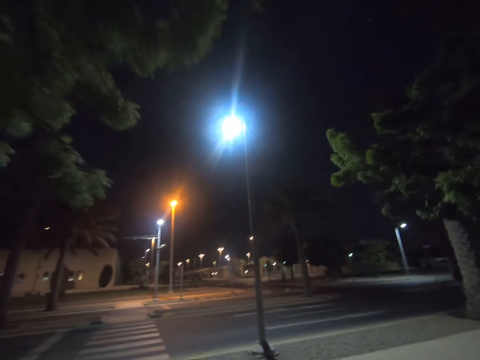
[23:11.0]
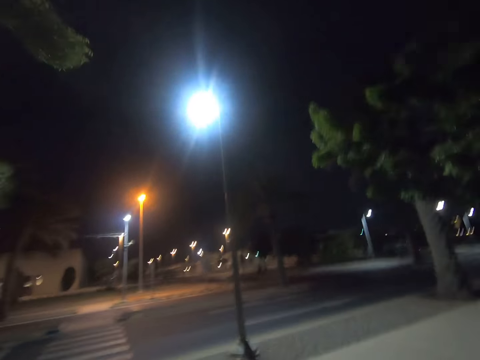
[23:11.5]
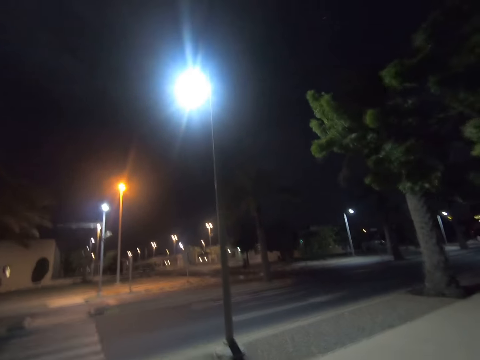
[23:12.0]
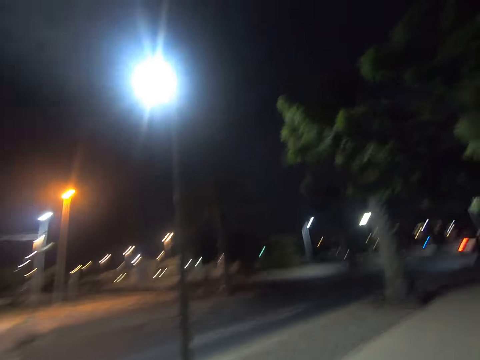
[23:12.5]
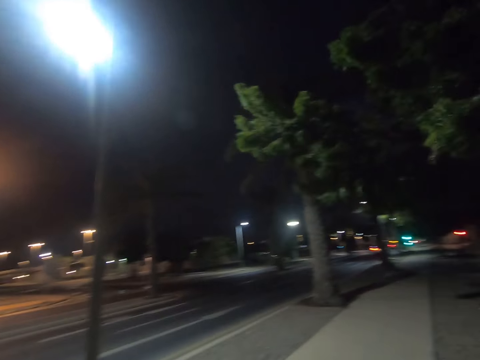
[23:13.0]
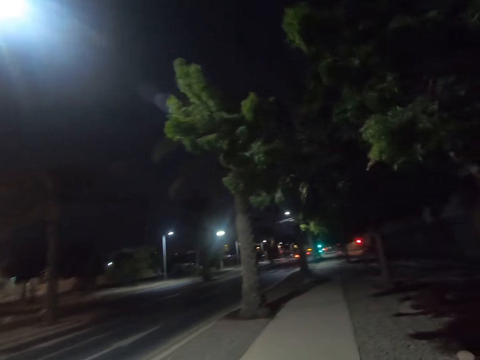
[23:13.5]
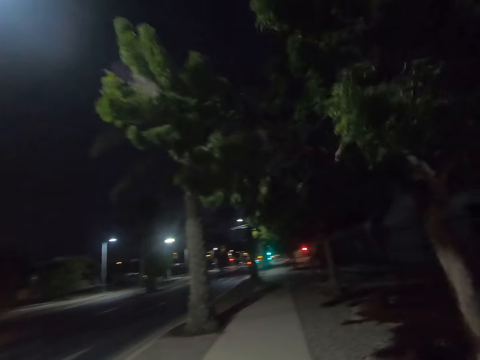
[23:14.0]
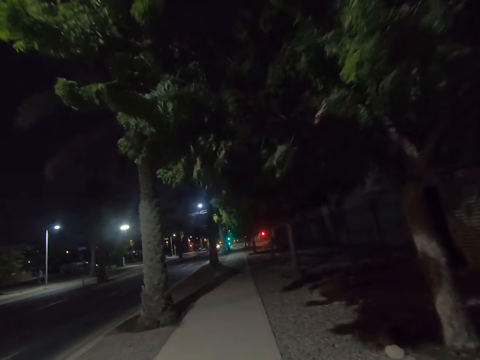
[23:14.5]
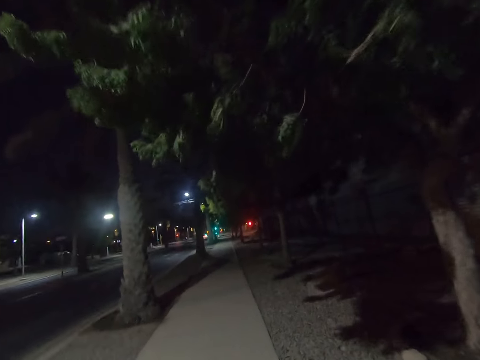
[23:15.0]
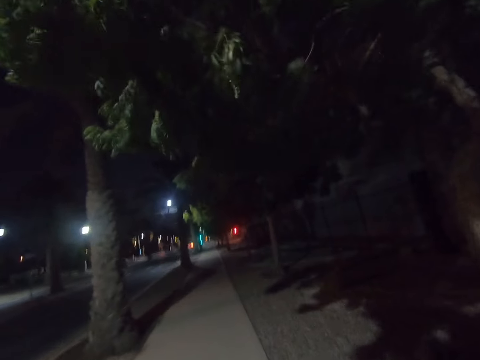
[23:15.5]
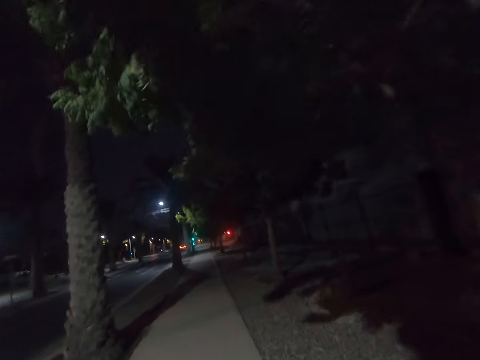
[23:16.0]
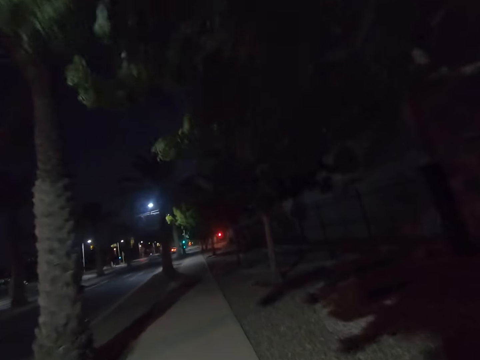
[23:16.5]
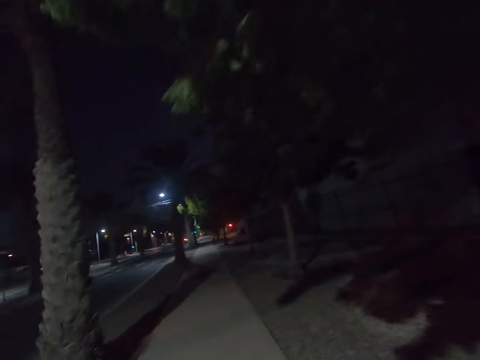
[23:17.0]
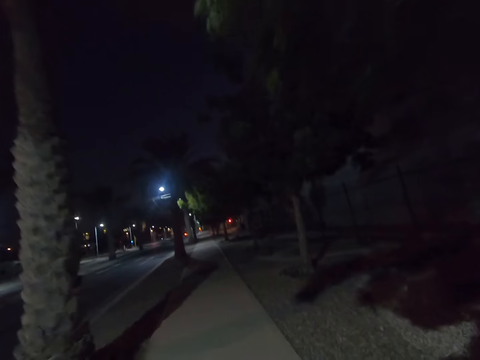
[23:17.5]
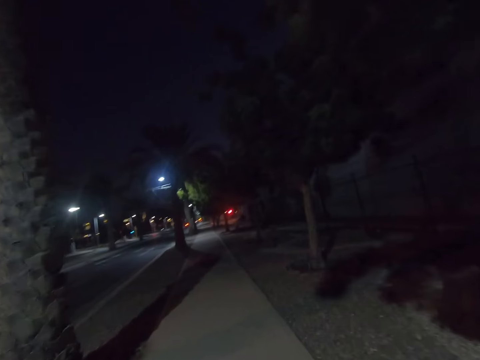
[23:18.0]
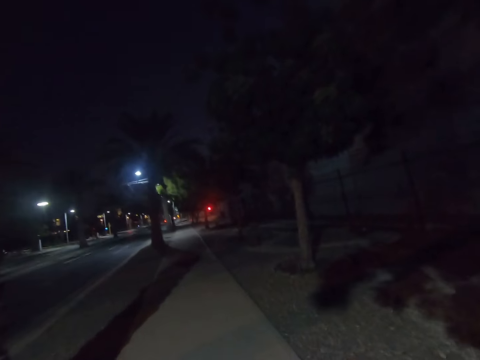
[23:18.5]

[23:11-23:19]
The camera wearer looks around the road. They walk around the road.

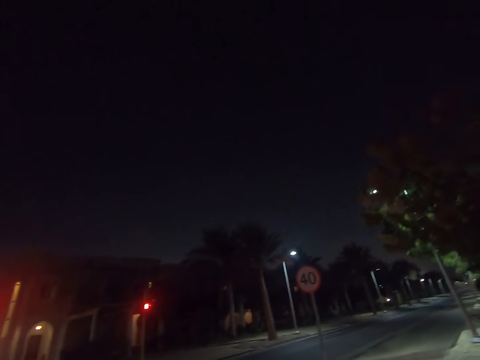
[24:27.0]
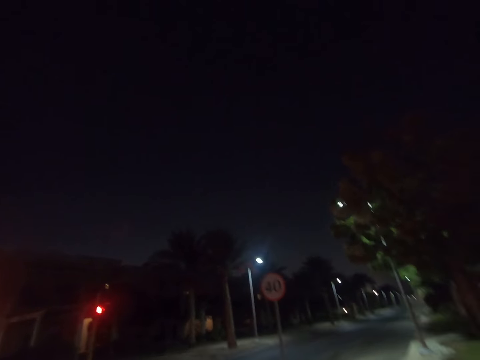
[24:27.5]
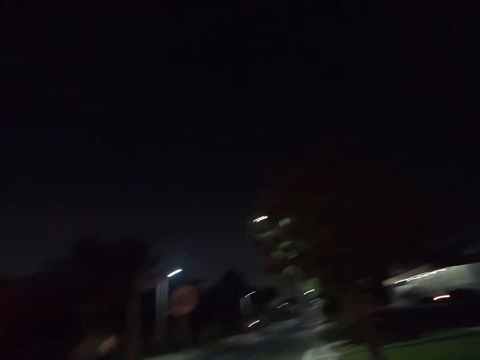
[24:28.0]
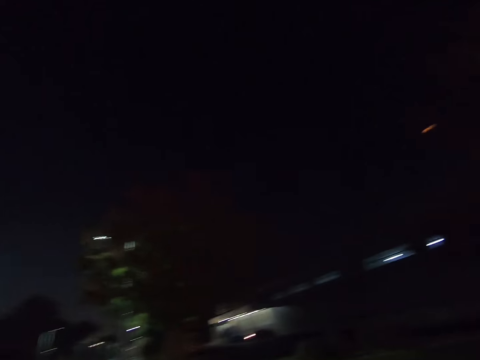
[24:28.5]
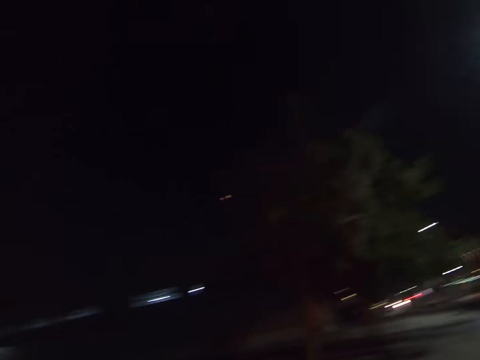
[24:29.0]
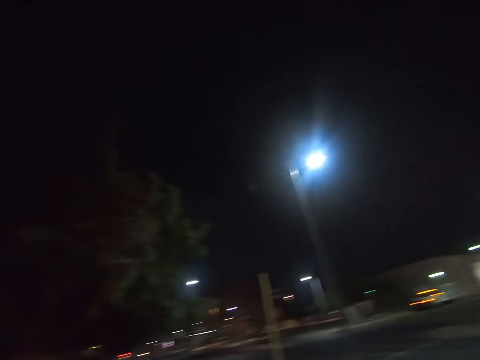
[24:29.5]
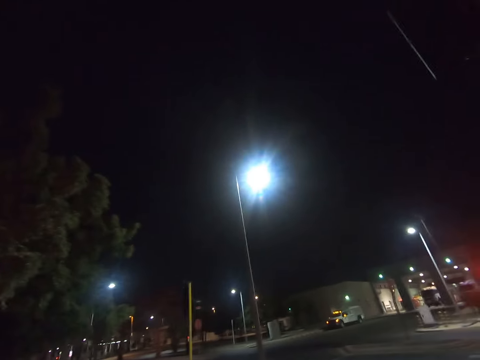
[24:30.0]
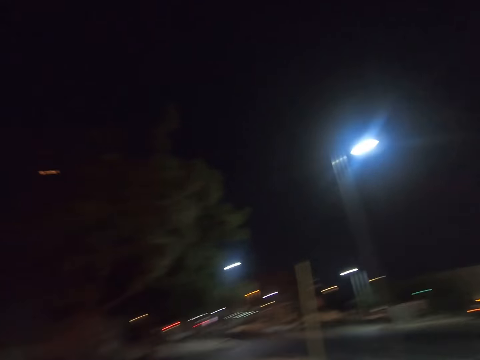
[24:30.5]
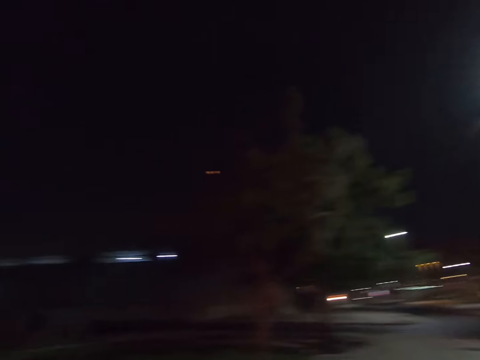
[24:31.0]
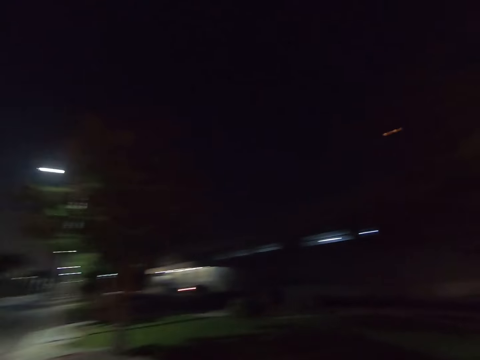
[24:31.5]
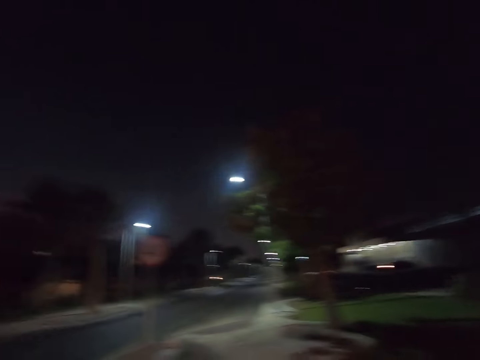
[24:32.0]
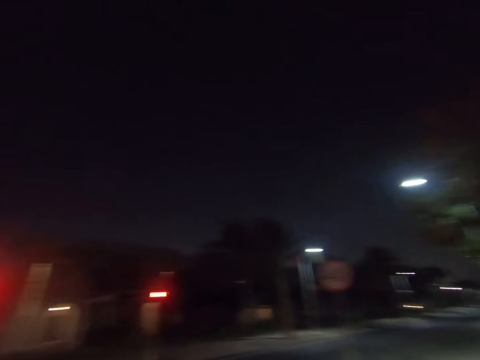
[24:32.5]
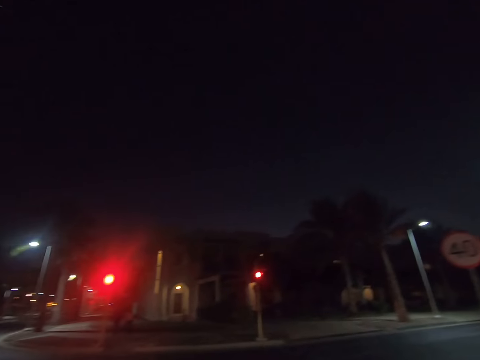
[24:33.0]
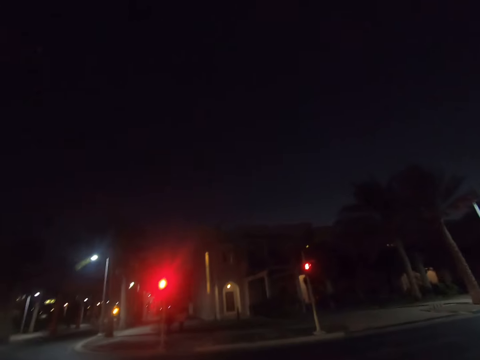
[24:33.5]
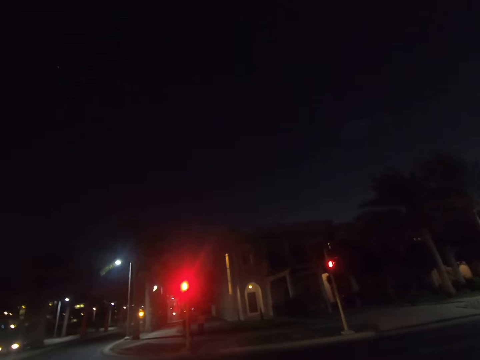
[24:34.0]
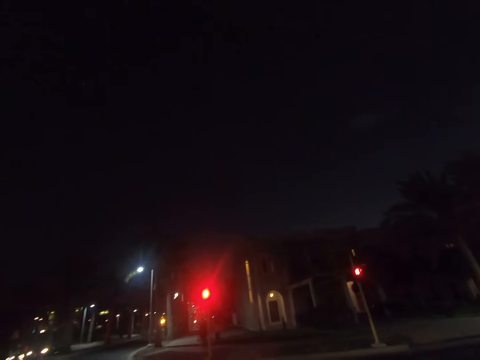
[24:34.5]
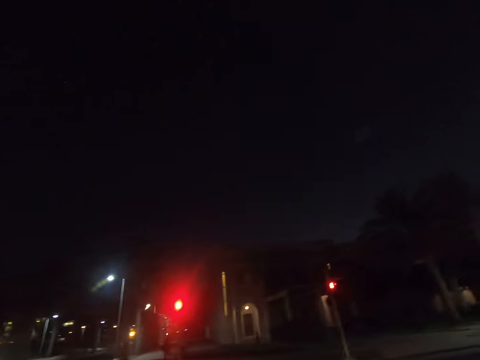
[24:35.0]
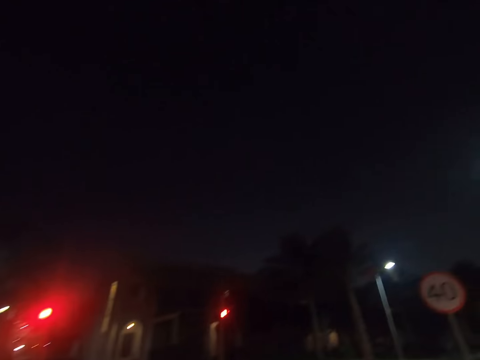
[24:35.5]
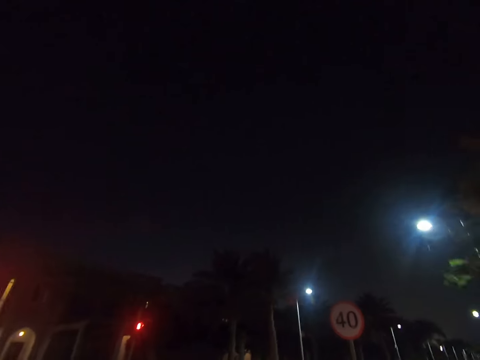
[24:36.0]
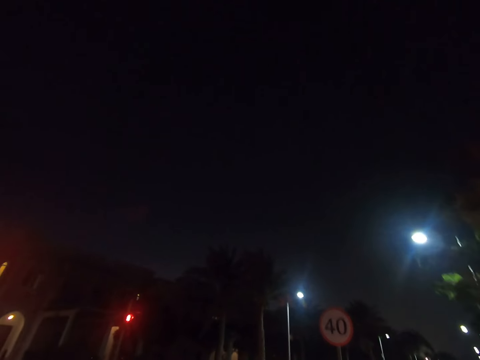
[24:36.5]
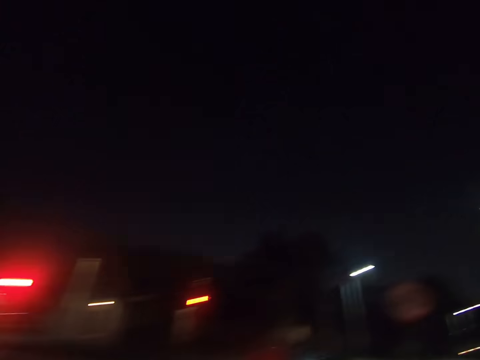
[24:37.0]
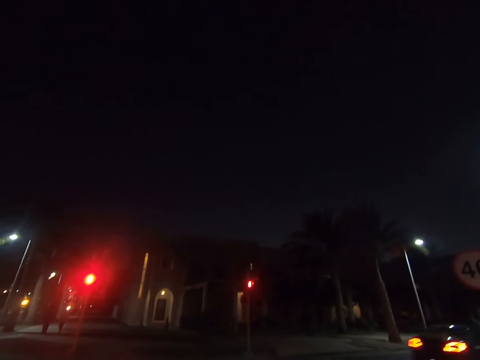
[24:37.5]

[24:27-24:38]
The camera wearer looks around the road.

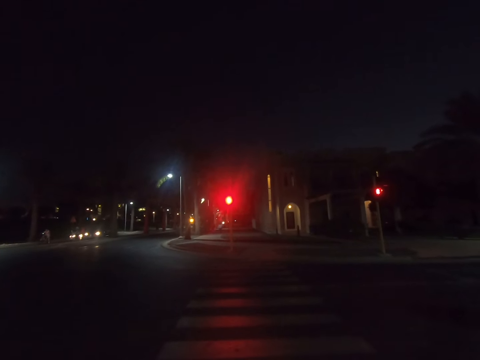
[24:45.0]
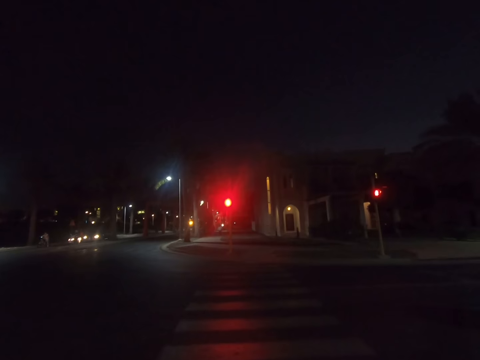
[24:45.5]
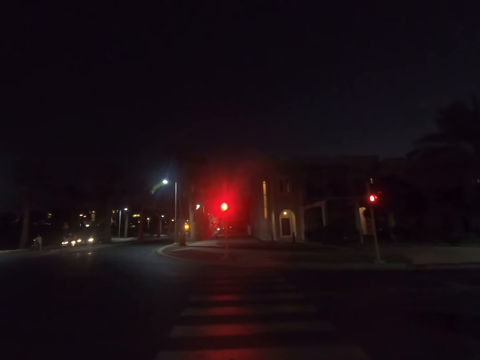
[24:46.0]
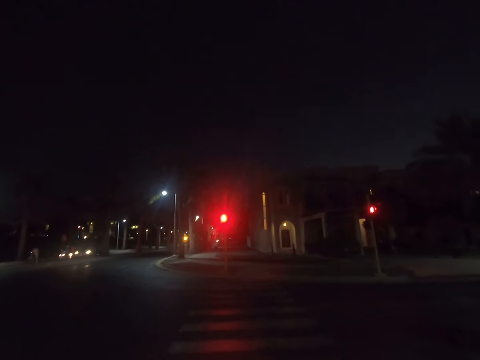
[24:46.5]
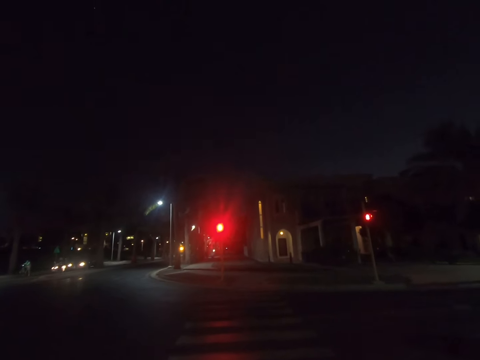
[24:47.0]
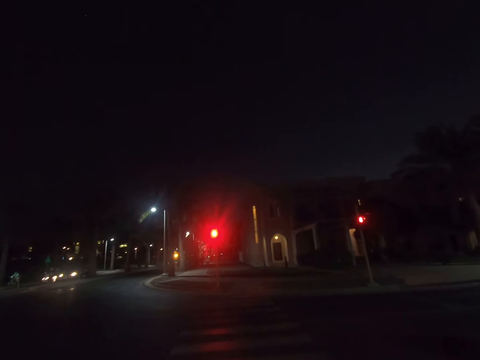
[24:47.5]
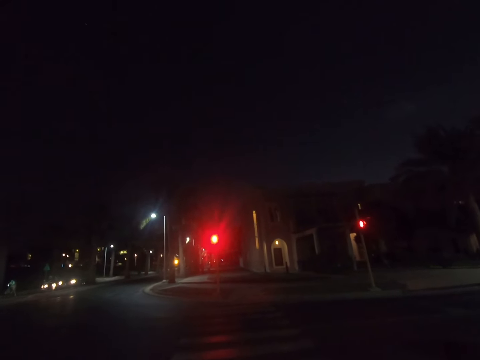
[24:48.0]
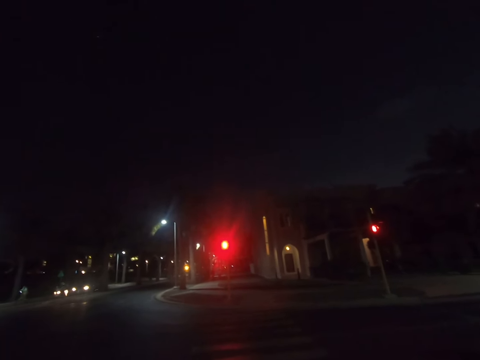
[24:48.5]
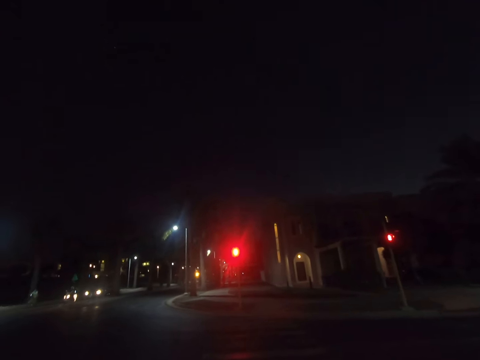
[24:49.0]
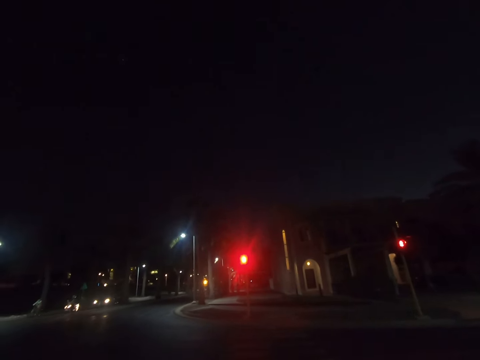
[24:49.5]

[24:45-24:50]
The camera wearer stands on the road.

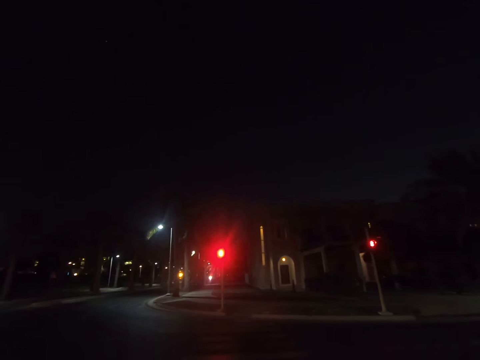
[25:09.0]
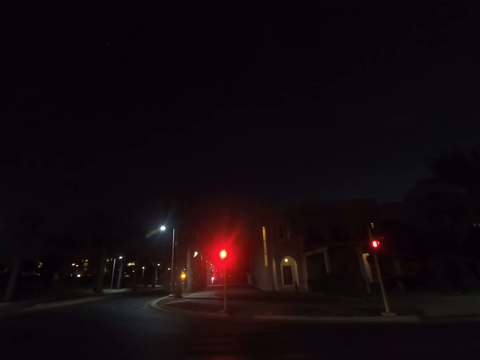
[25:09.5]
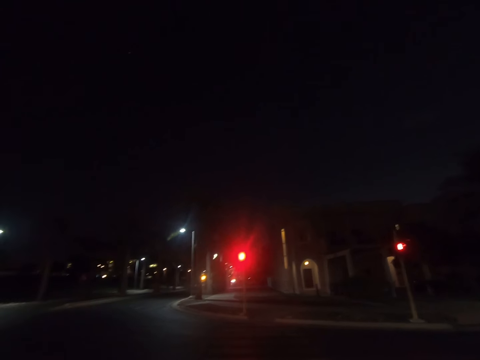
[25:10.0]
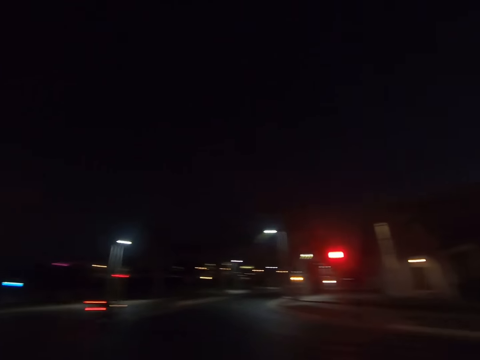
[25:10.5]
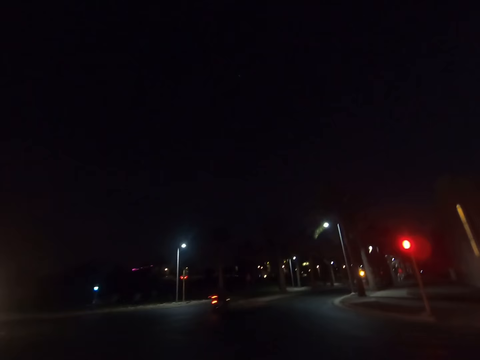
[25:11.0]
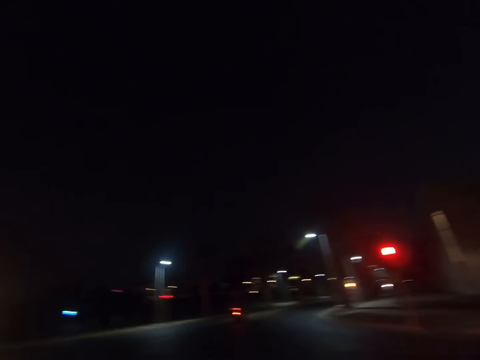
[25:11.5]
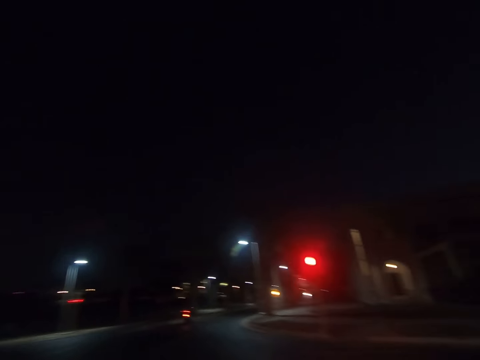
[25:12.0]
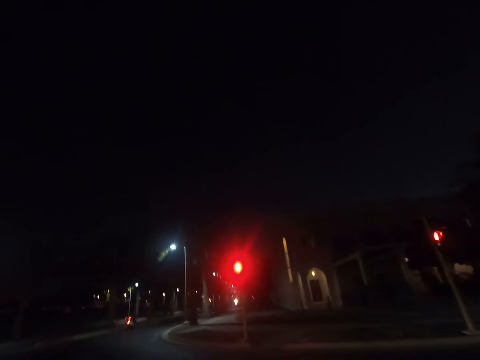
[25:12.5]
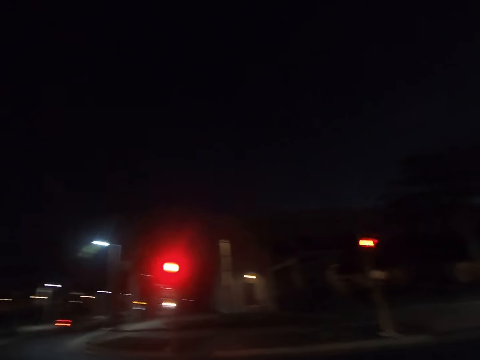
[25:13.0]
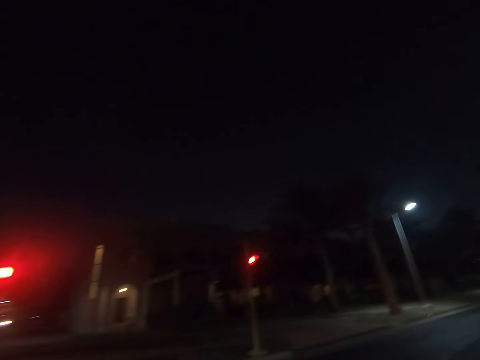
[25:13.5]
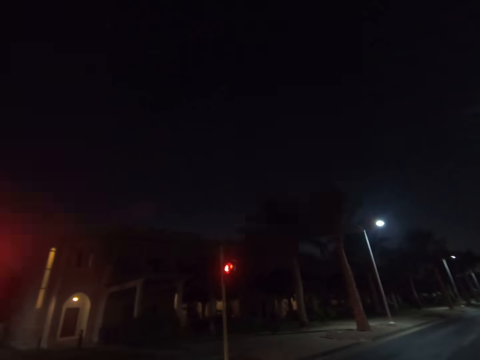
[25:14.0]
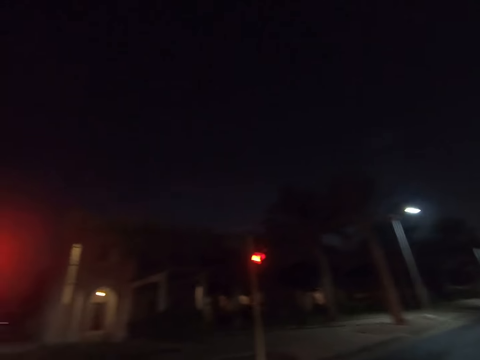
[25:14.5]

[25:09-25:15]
The camera wearer looks around the road.
